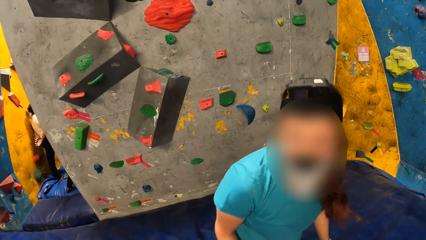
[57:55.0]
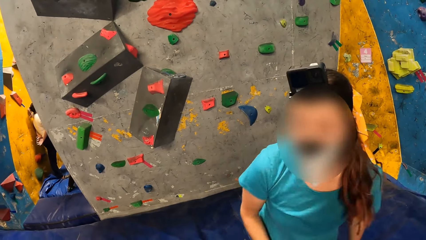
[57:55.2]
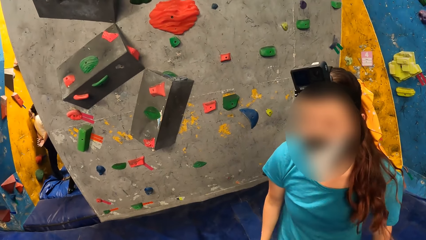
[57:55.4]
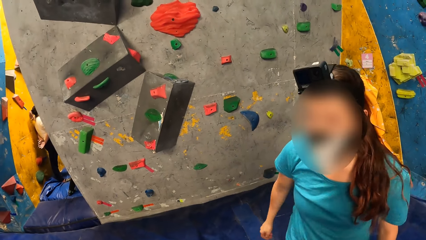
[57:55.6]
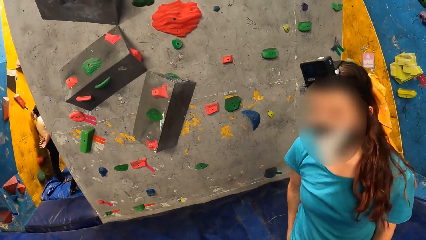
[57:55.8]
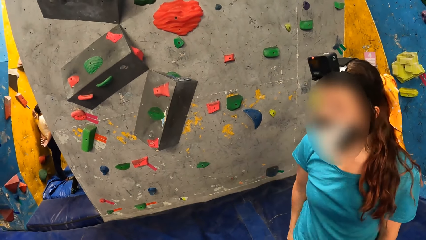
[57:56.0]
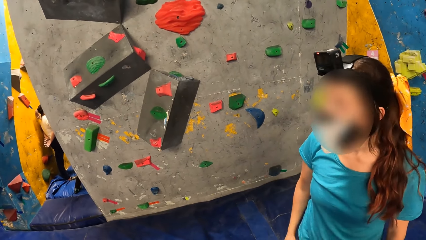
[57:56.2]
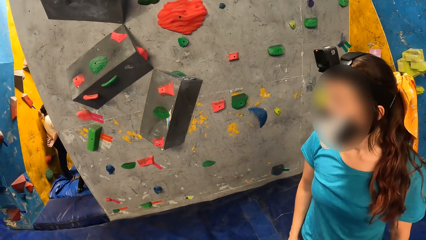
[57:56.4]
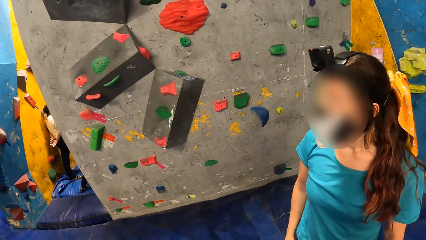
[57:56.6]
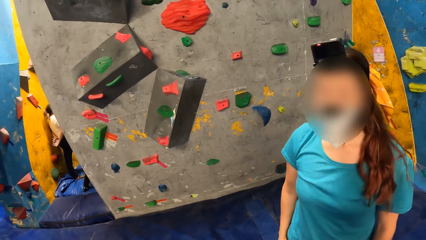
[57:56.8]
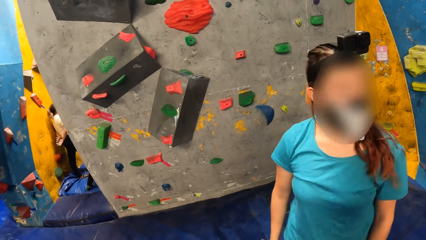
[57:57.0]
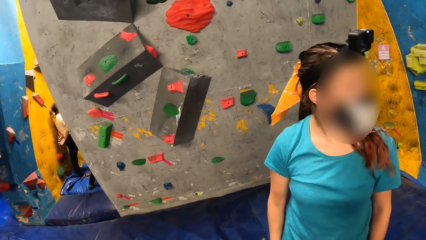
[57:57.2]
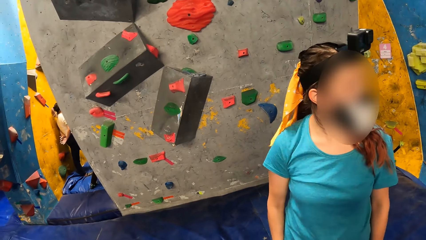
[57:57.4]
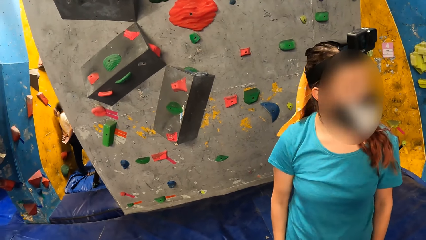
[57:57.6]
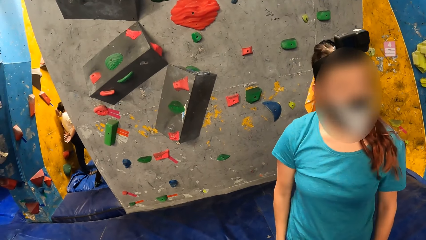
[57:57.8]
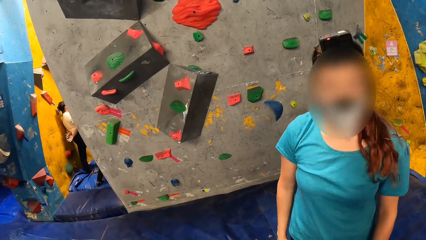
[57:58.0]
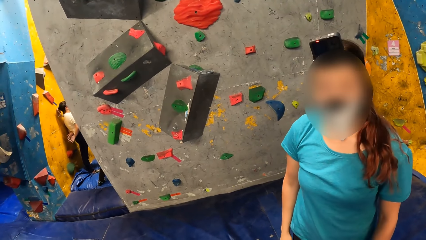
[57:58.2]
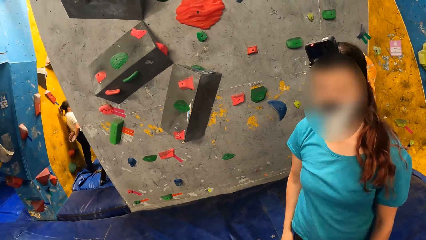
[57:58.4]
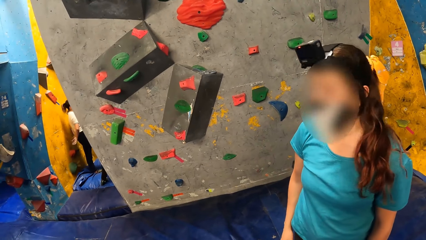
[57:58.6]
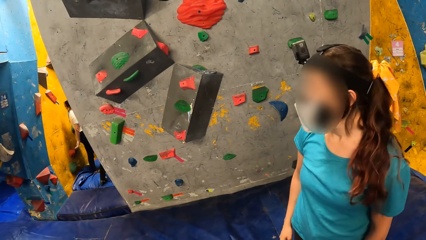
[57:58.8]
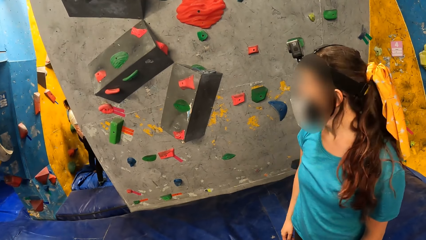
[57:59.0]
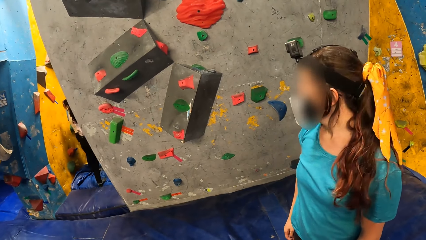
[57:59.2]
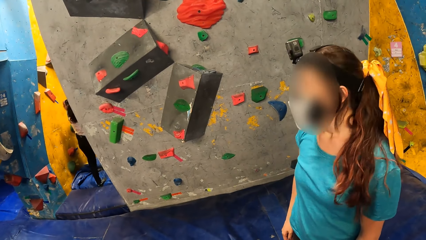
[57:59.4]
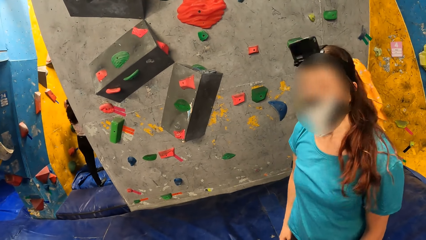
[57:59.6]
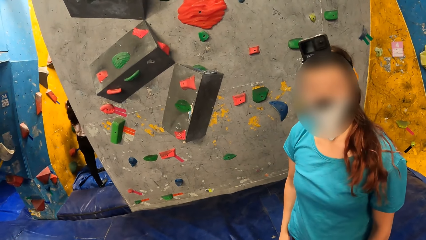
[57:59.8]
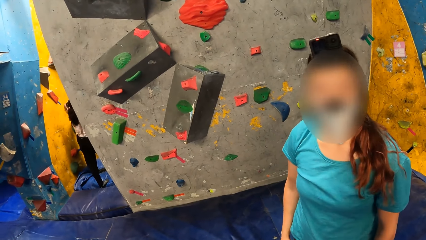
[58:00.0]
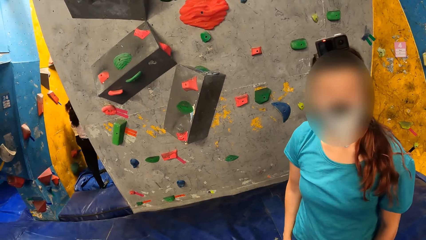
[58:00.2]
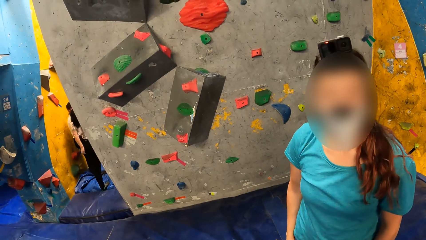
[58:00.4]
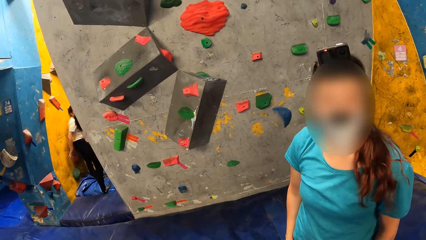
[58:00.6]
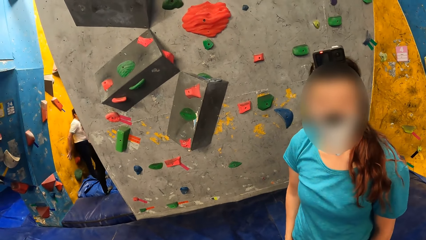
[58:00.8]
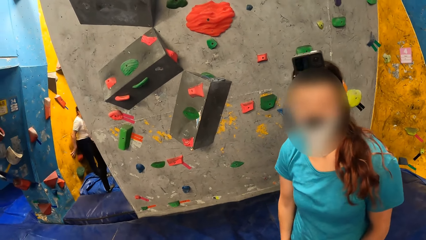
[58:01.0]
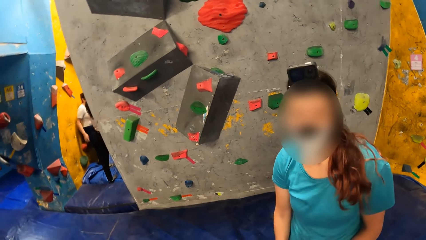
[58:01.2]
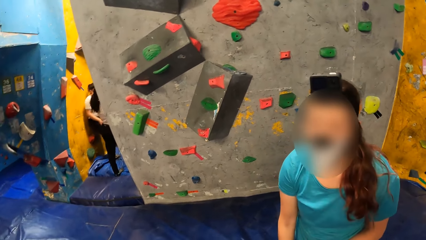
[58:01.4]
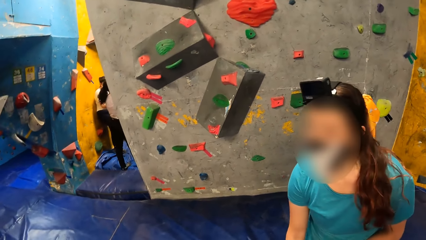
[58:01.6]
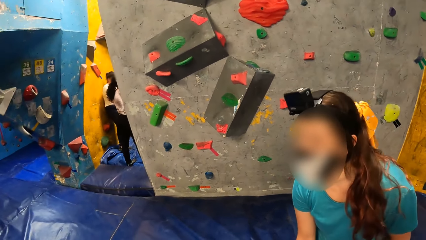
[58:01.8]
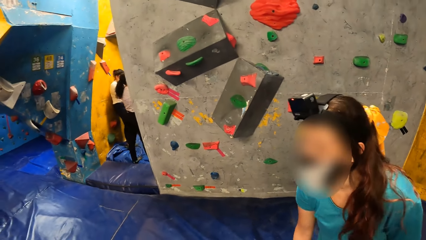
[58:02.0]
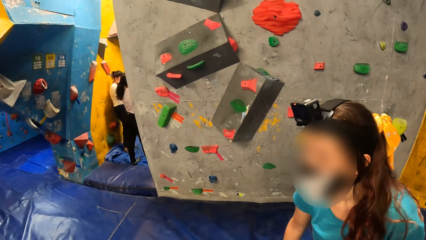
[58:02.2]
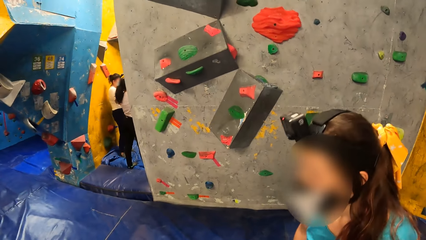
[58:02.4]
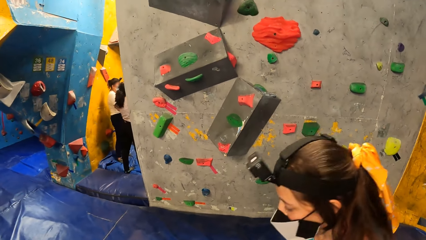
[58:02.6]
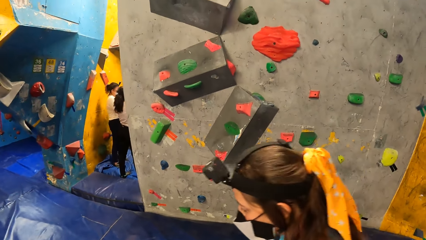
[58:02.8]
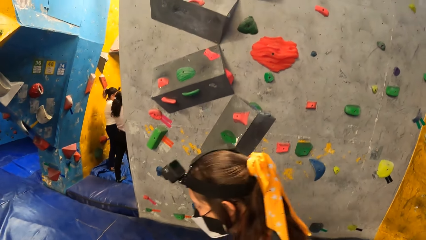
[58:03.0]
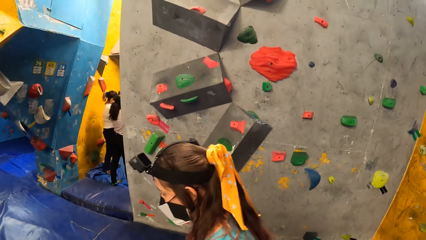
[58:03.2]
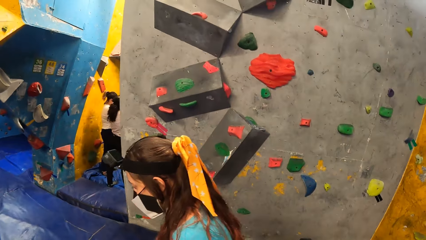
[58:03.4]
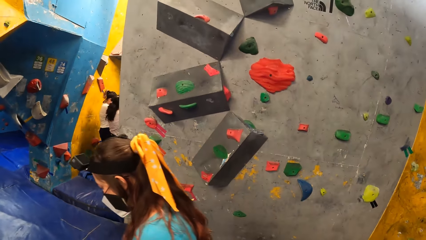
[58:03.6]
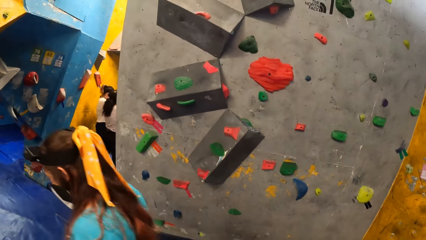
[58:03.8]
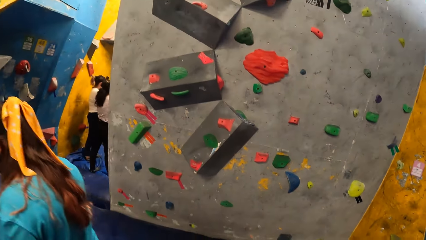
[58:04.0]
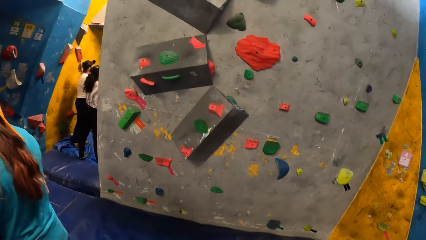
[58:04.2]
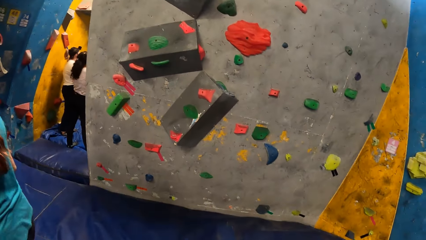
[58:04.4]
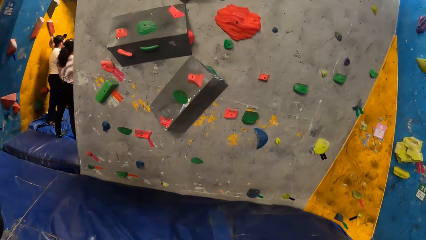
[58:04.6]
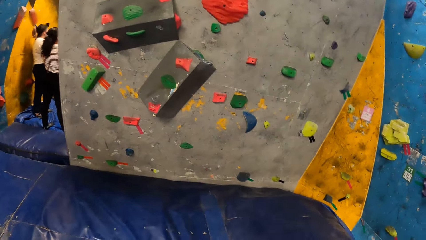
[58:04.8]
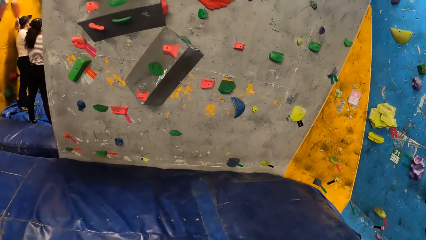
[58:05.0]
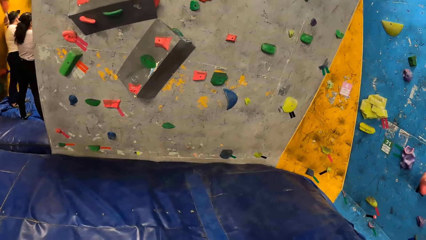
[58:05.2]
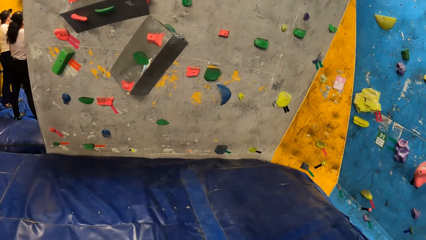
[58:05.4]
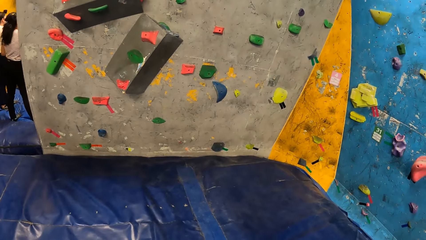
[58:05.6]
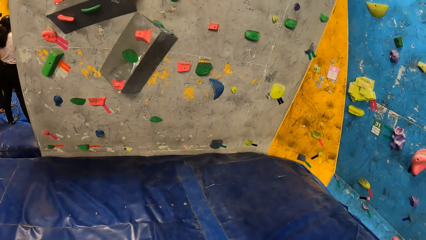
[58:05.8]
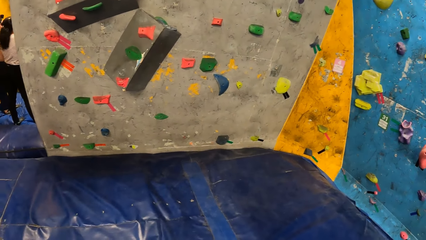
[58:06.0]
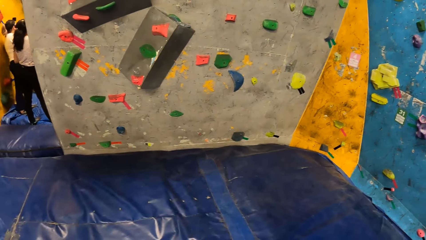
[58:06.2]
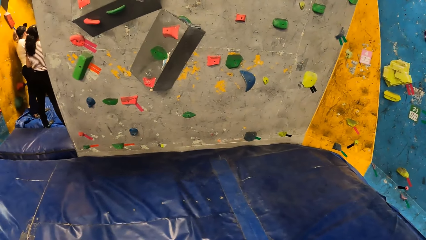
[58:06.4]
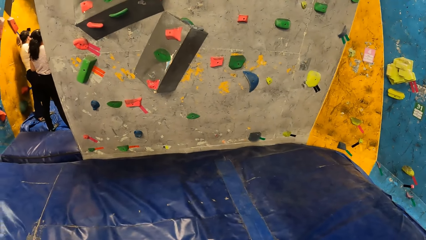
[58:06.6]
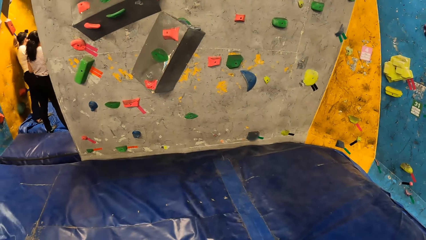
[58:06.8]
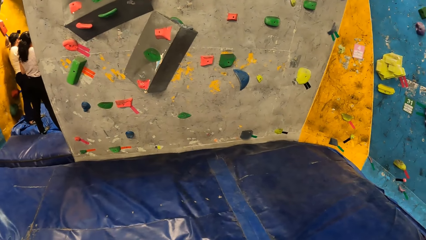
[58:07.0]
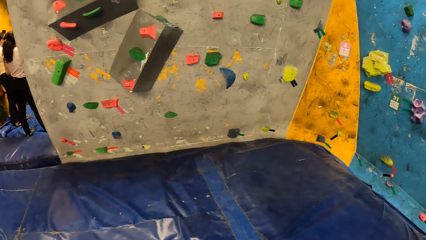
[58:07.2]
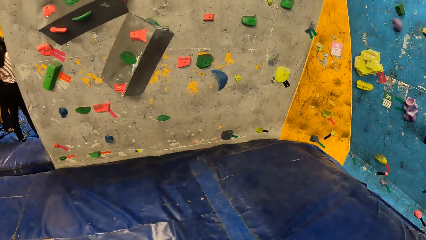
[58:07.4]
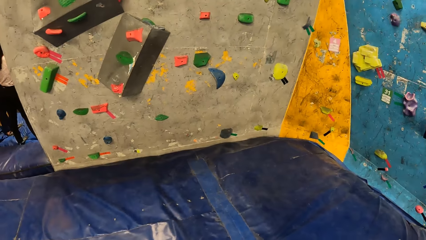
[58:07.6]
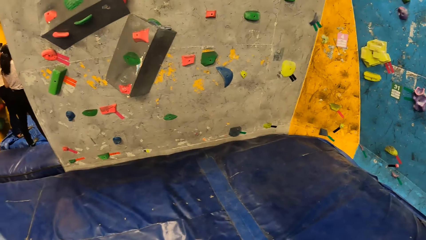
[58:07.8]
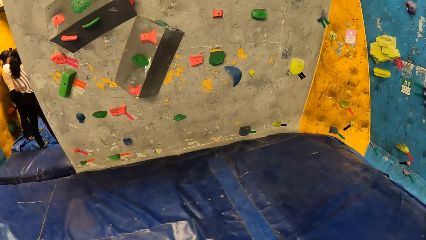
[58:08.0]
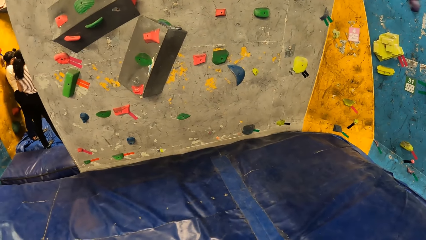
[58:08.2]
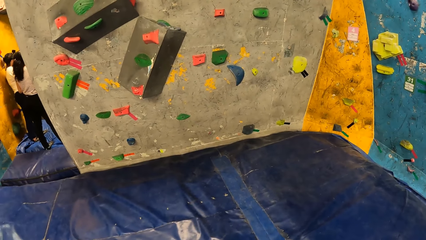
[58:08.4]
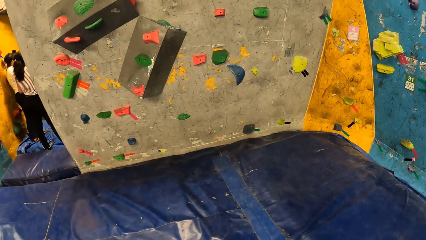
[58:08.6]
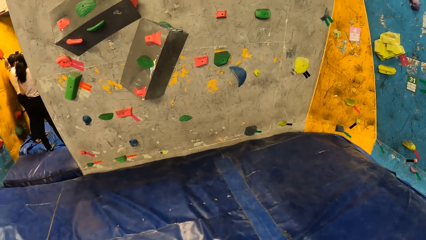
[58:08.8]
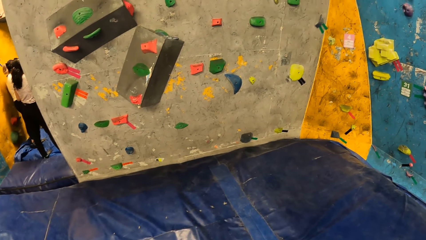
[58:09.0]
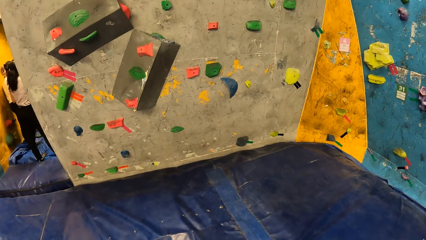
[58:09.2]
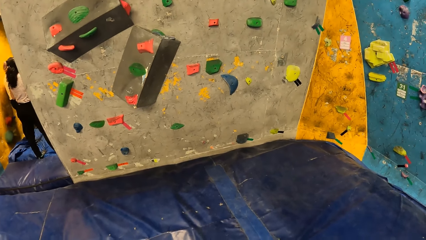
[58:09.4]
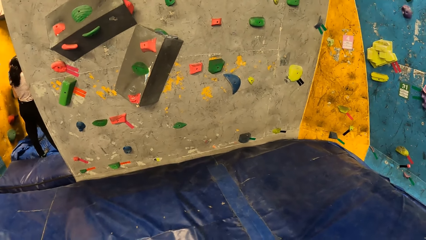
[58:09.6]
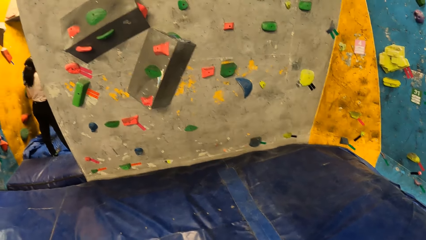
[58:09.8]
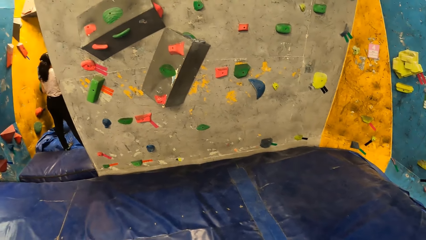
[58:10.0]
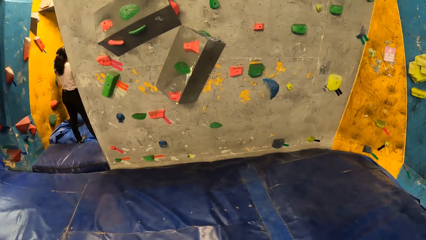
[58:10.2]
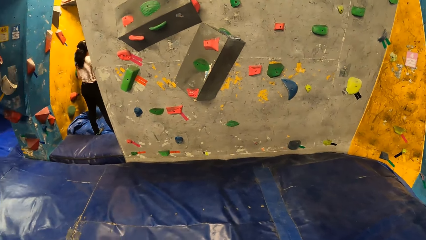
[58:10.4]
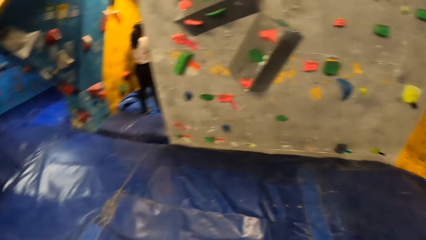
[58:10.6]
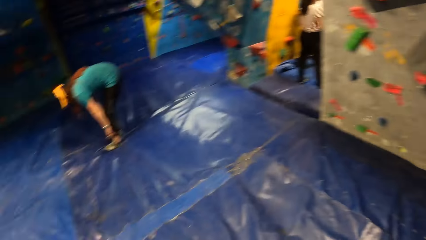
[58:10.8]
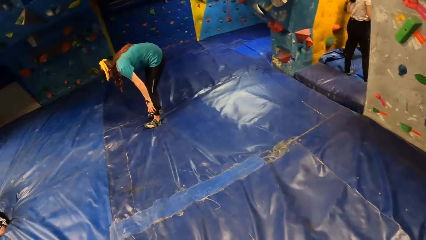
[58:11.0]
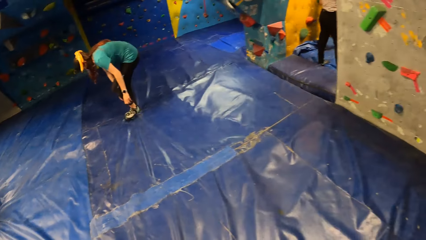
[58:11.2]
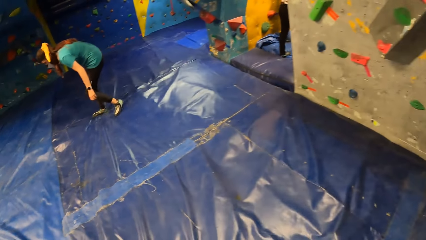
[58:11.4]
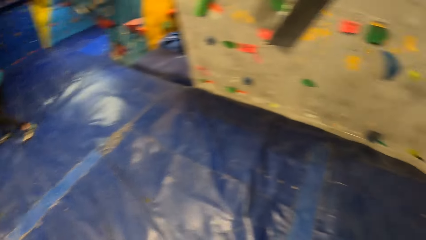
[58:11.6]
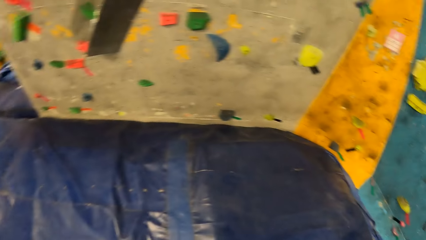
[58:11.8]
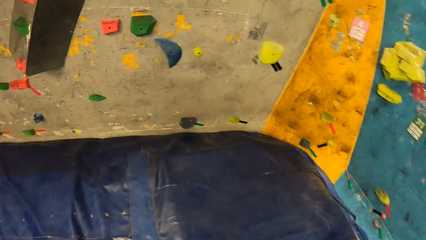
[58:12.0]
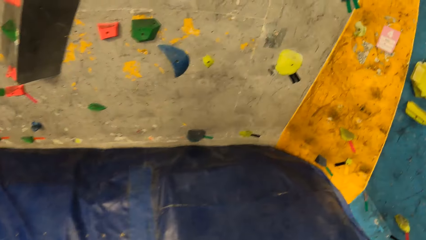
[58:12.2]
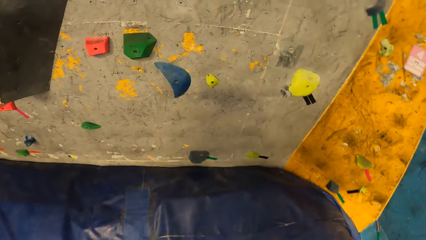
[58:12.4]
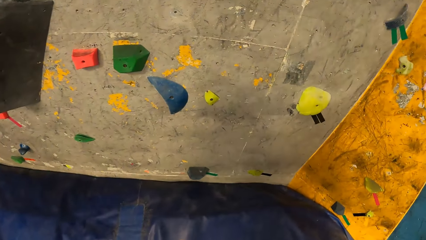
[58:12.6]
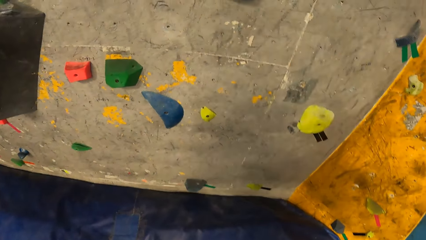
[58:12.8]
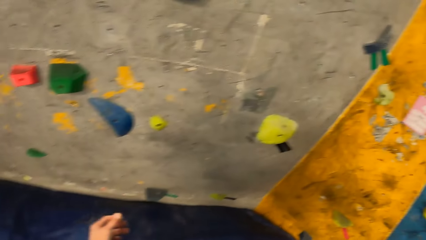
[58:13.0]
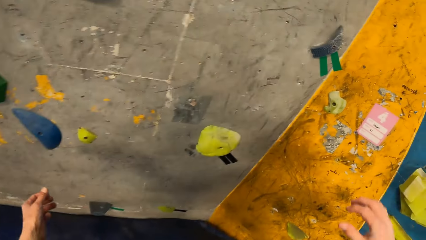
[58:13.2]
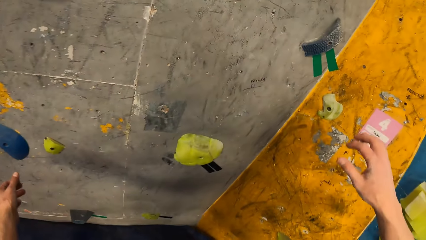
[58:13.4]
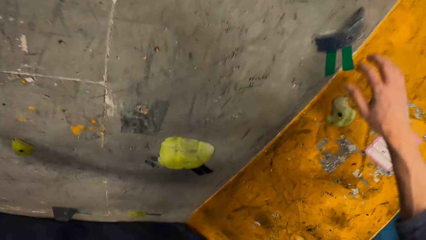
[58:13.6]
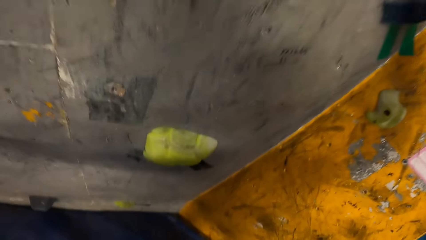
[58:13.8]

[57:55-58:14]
The woman wakes up from the beam, looks around and walks away. The woman adjusts her trouser with both hands. The camera wearer walks towards the wall.
